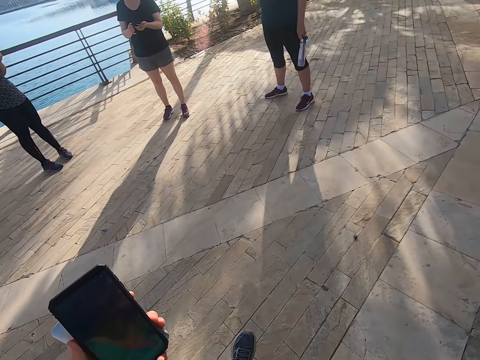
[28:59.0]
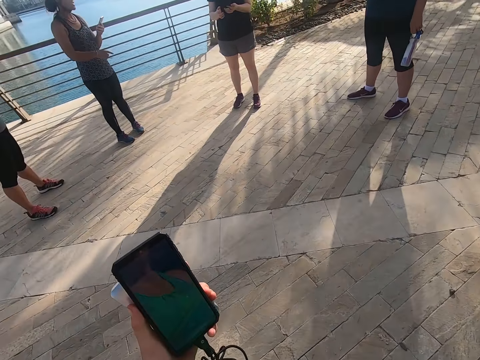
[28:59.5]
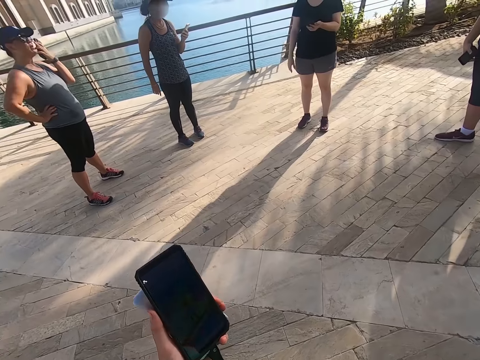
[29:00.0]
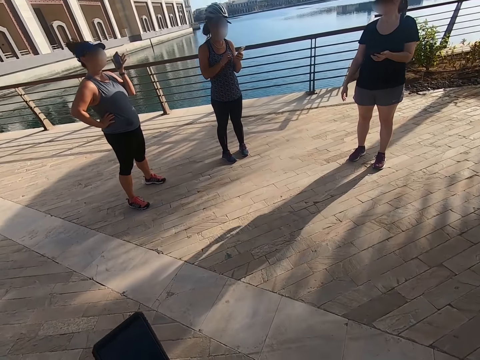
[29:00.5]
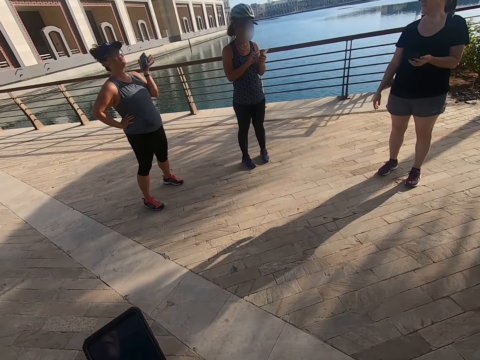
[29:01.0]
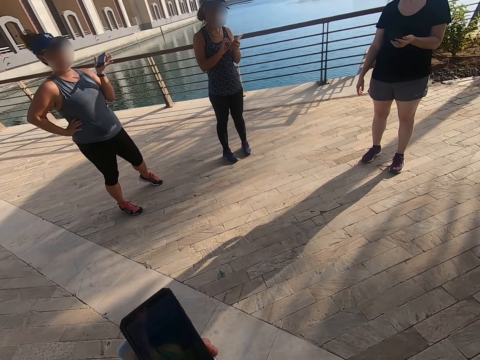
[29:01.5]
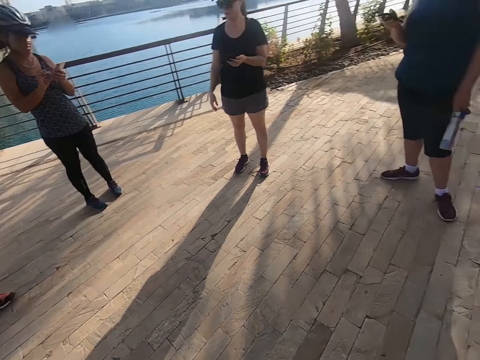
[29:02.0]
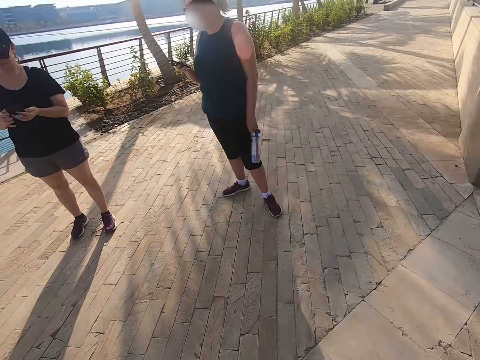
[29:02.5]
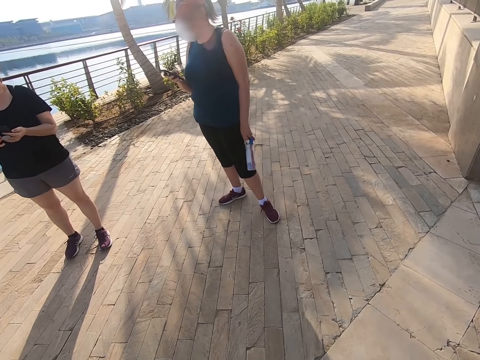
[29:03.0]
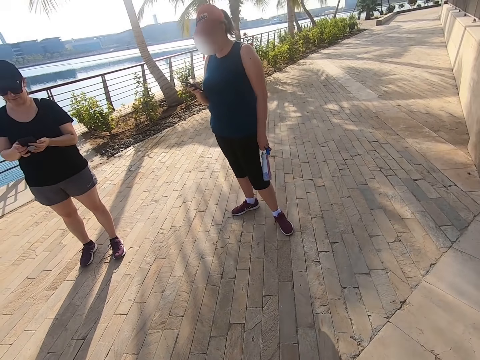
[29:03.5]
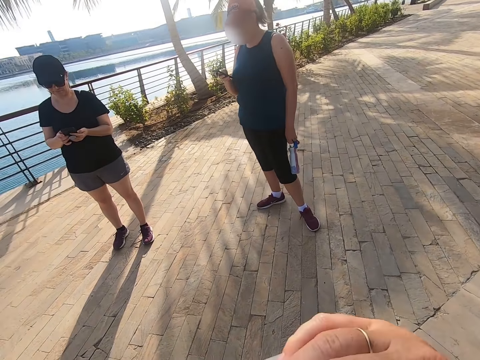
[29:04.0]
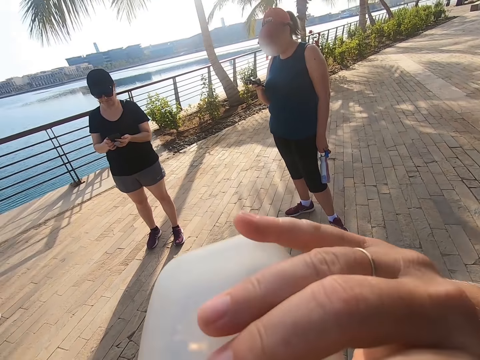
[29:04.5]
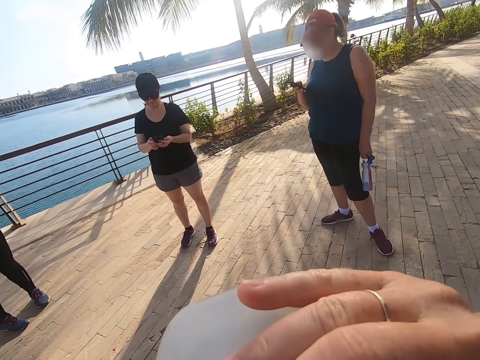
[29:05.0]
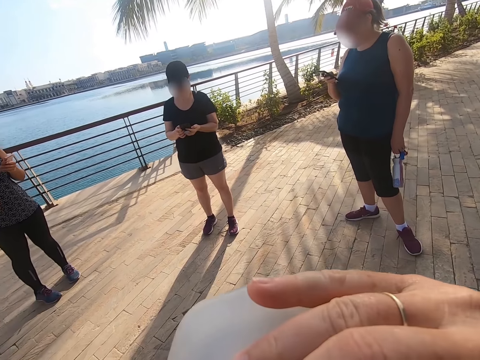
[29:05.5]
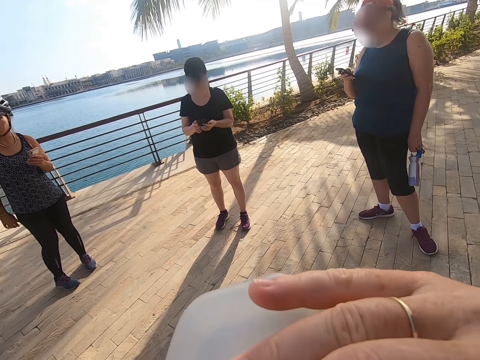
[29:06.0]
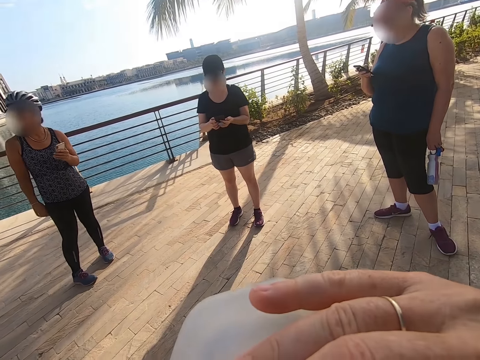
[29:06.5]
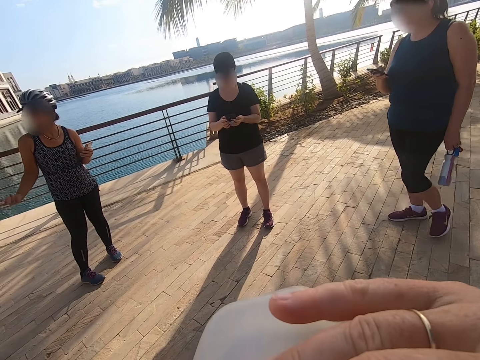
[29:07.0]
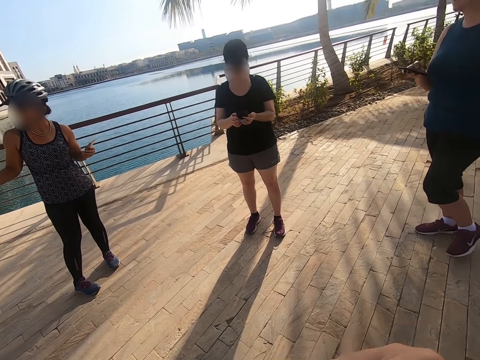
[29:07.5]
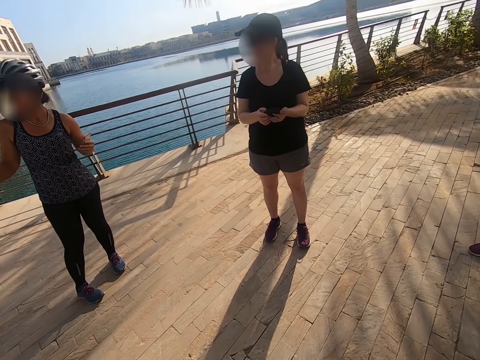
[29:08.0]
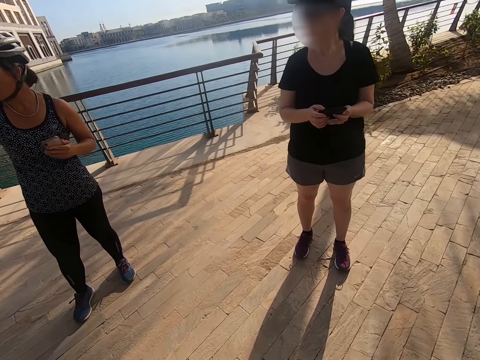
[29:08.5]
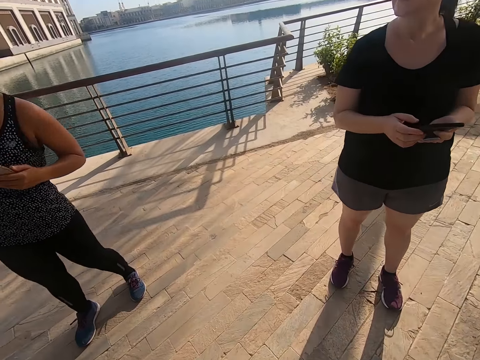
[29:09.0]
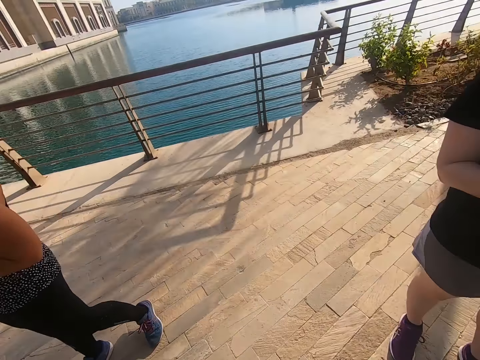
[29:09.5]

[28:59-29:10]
A man scrolls the phone. Another man scrolls the phone. Another man scrolls the phone. Another man scrolls the phone. The camera wearer drinks water.

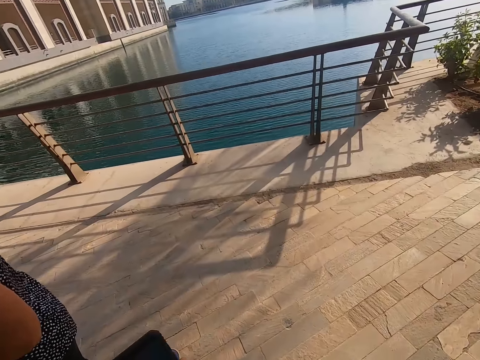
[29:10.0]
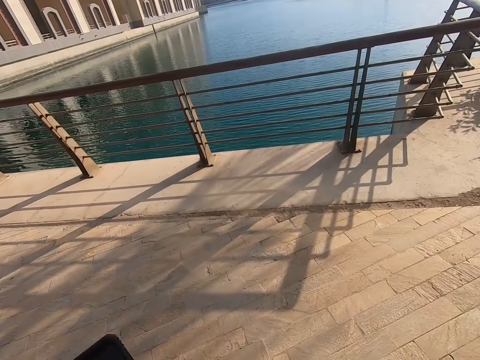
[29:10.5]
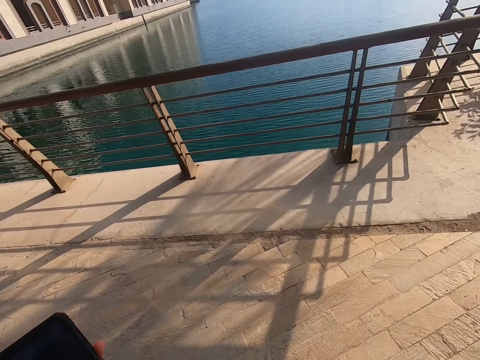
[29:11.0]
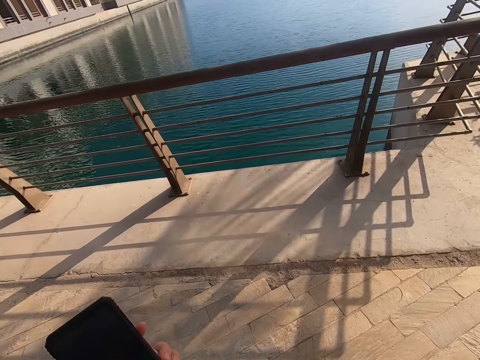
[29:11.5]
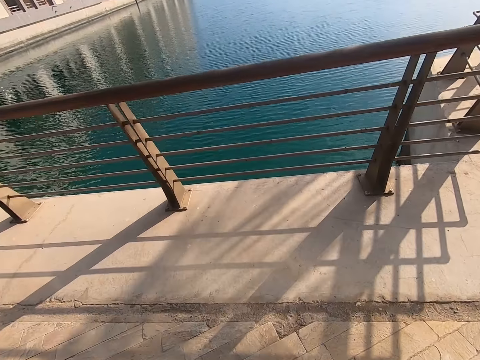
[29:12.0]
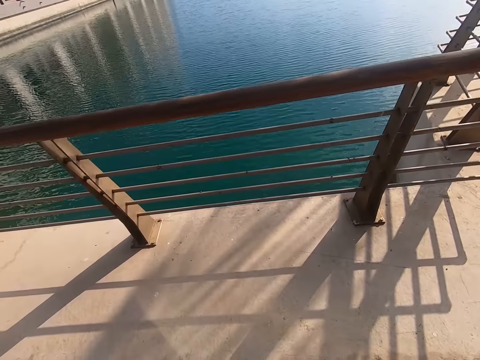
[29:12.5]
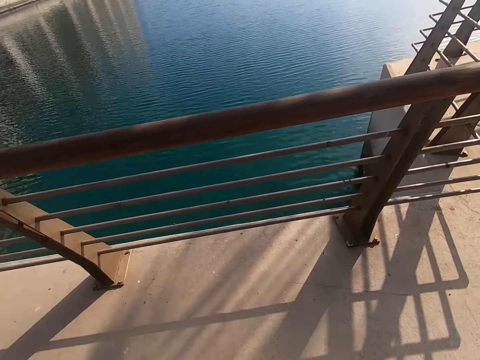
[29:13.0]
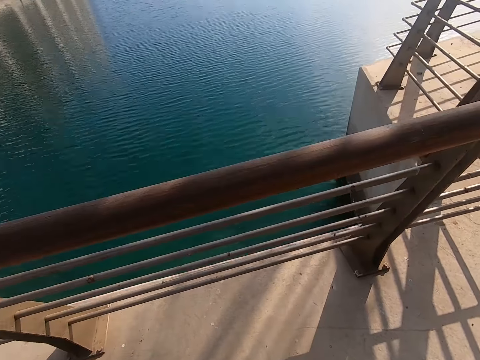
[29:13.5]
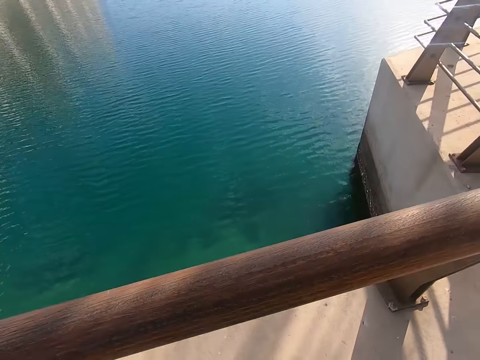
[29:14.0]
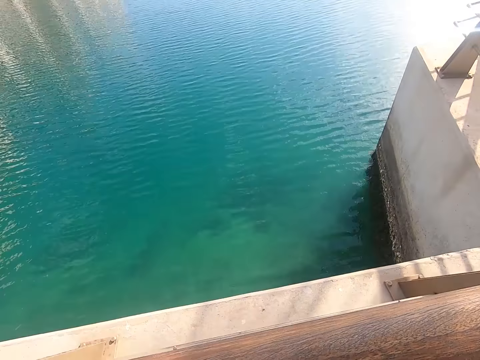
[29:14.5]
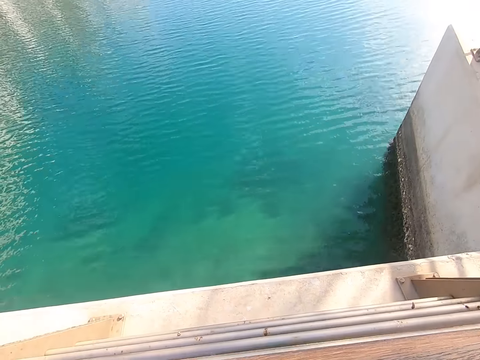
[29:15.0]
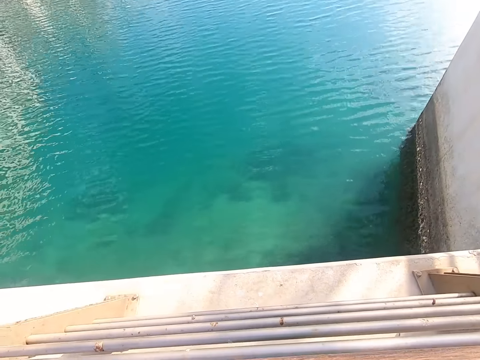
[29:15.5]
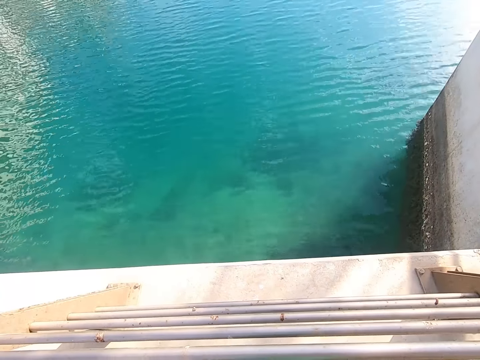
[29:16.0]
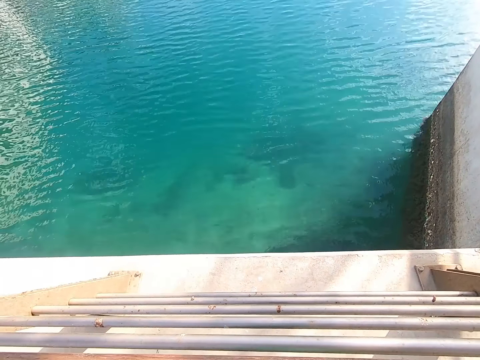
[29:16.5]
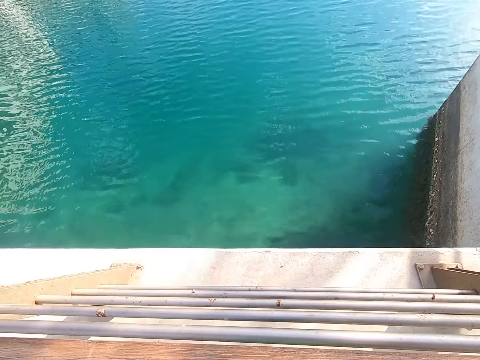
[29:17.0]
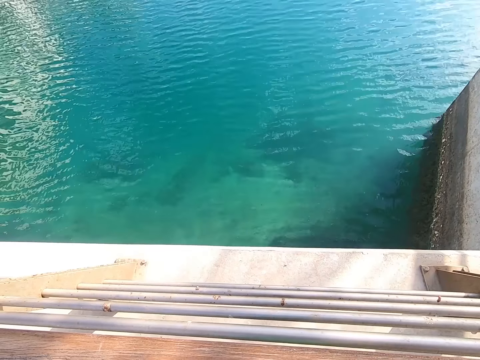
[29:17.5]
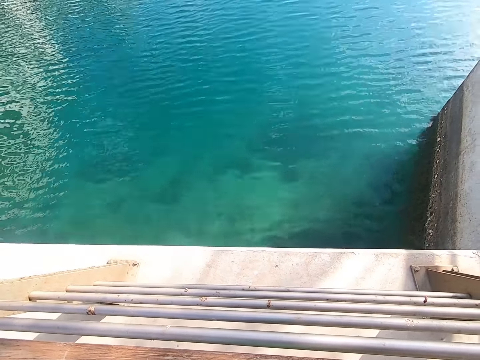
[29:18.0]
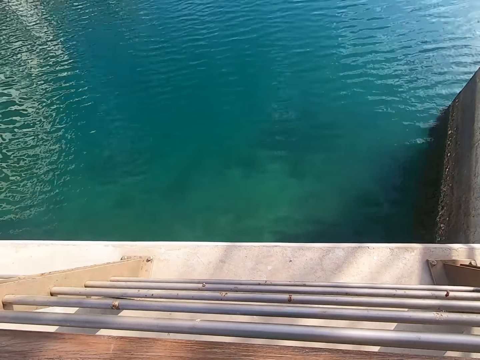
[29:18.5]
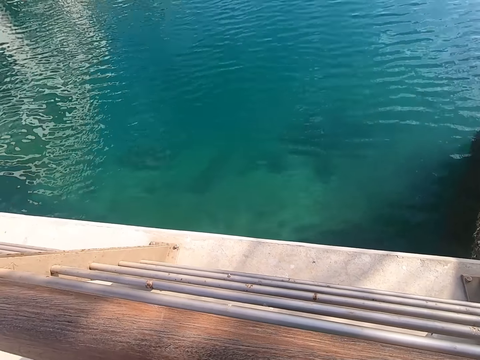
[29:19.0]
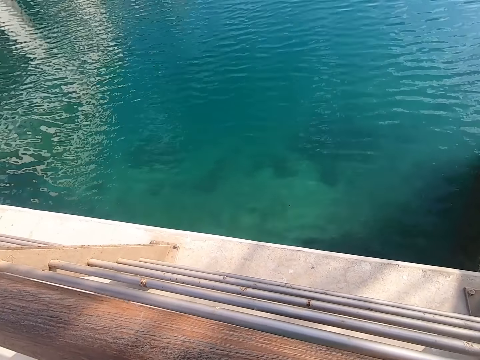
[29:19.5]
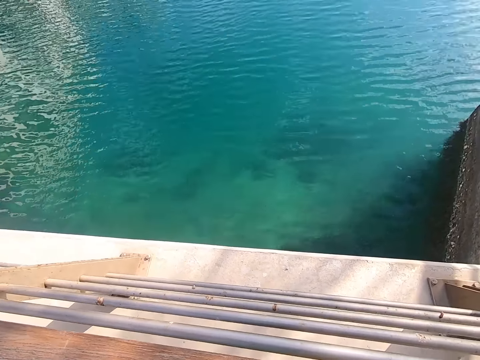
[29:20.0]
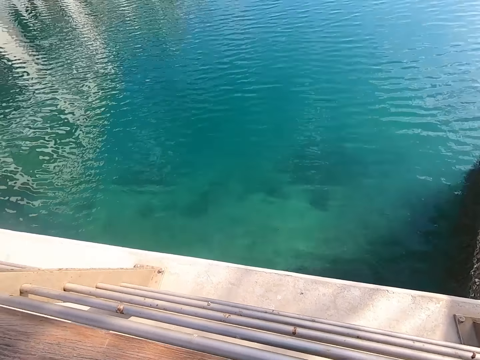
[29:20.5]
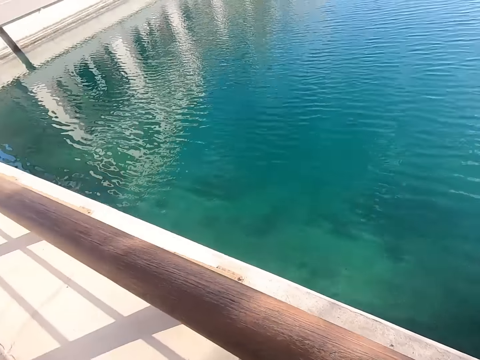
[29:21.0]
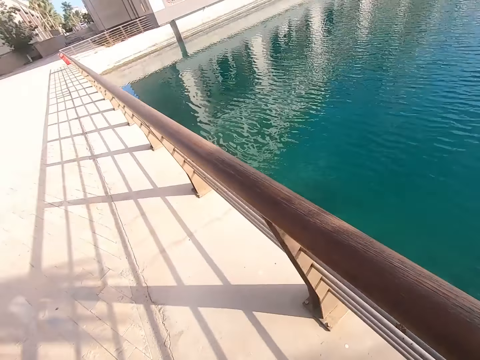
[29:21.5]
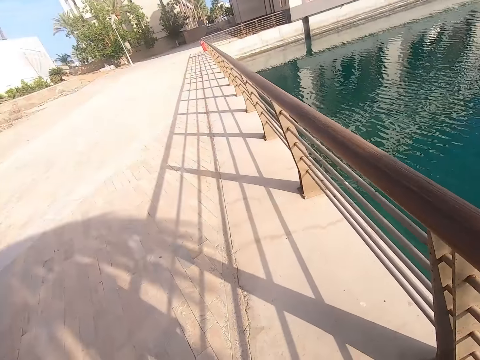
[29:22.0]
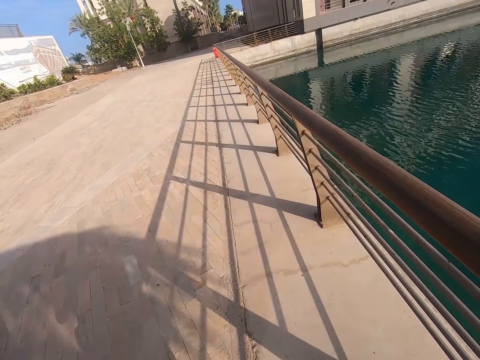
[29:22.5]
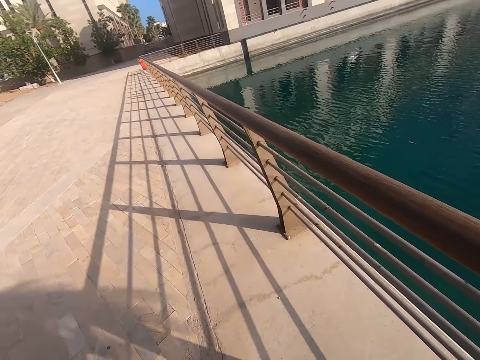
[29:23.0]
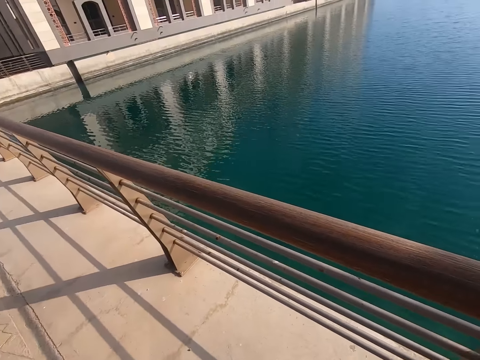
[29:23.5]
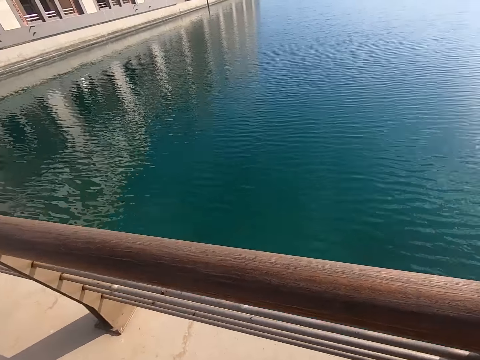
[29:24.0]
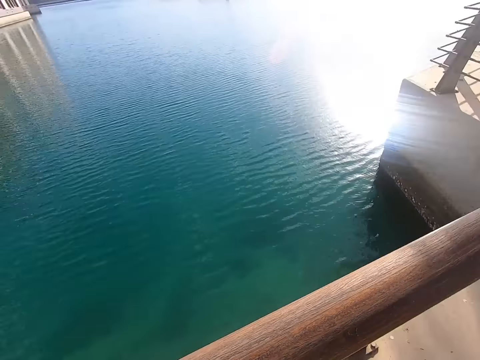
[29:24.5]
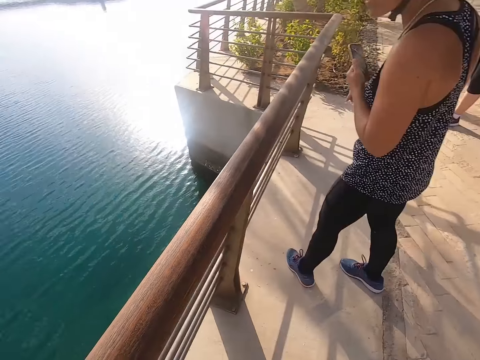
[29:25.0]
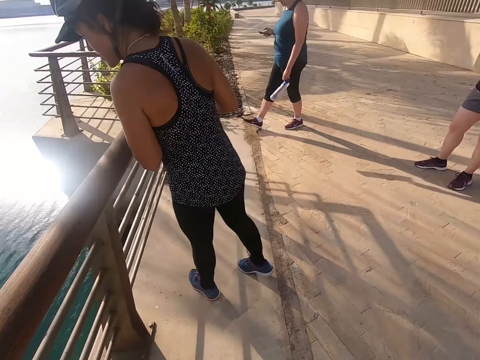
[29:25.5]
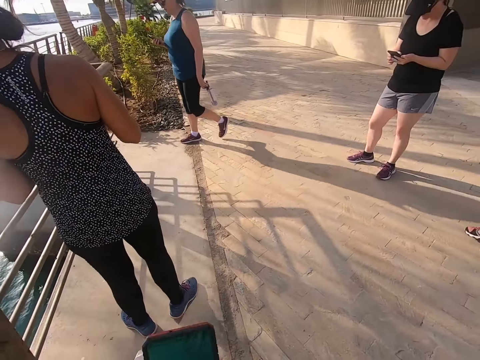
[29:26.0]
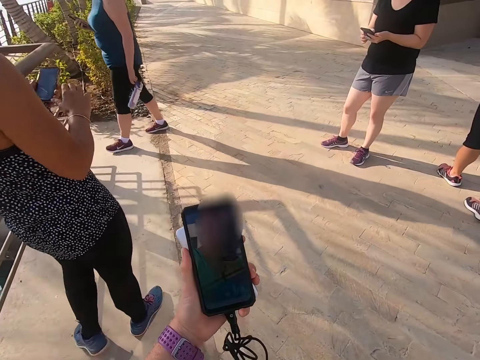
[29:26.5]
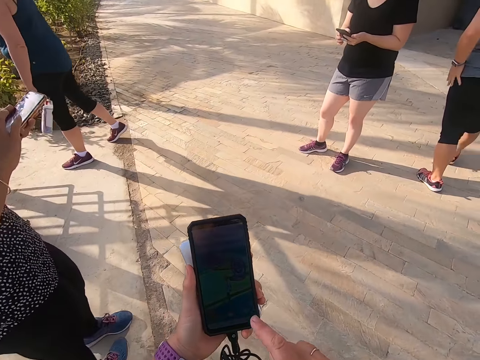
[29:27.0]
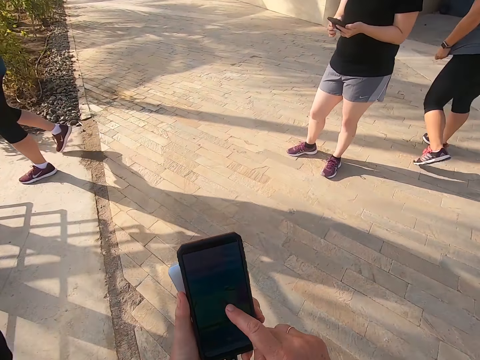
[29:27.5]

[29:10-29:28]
The camera wearer walks on the road. They look on the water. They walk on the road. They look on the water. A man looks on the water. Another man walks towards the water. Another man looks at the phone. The camera wearer scrolls the phone. They hold the phone.
